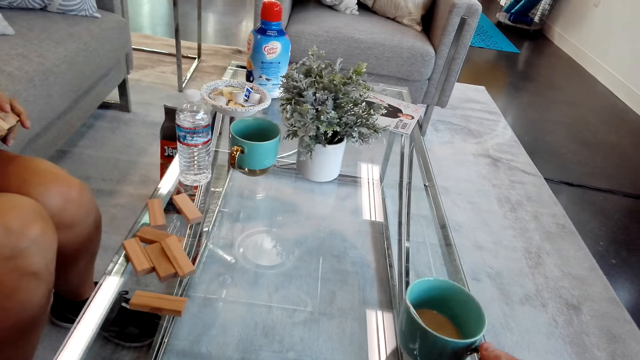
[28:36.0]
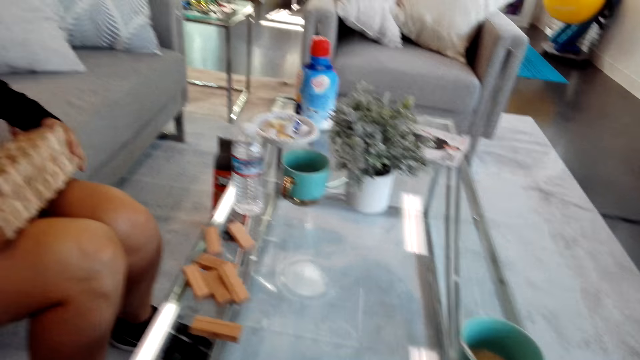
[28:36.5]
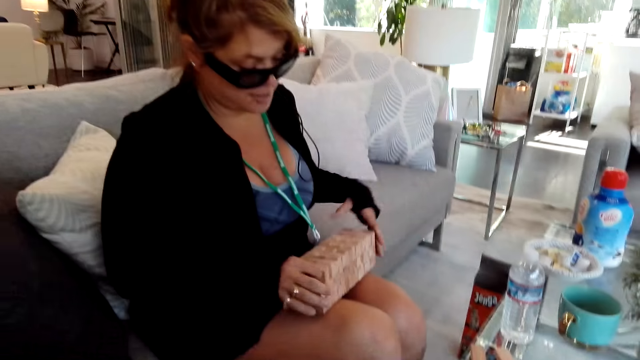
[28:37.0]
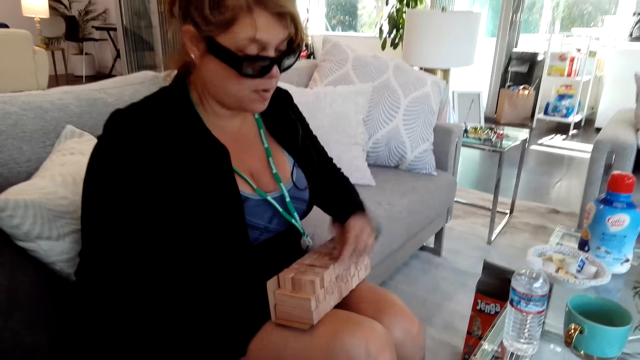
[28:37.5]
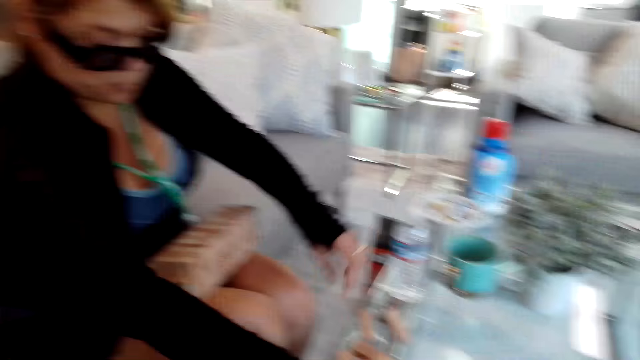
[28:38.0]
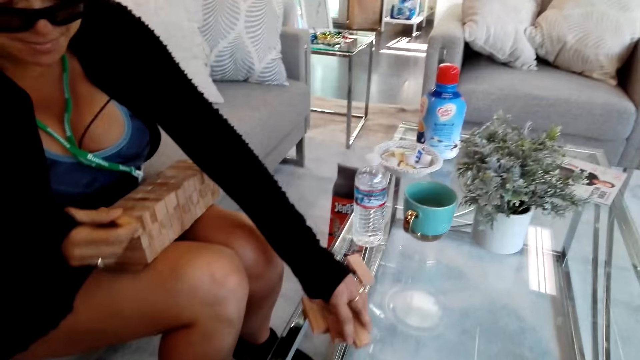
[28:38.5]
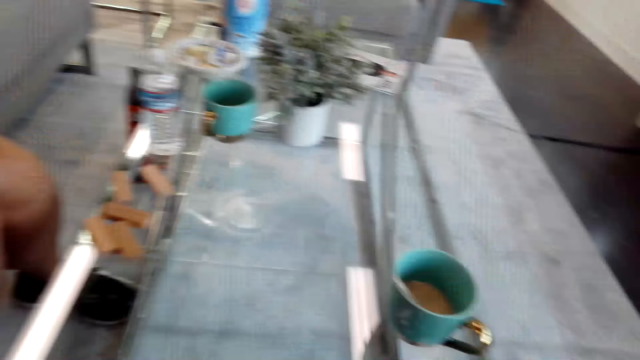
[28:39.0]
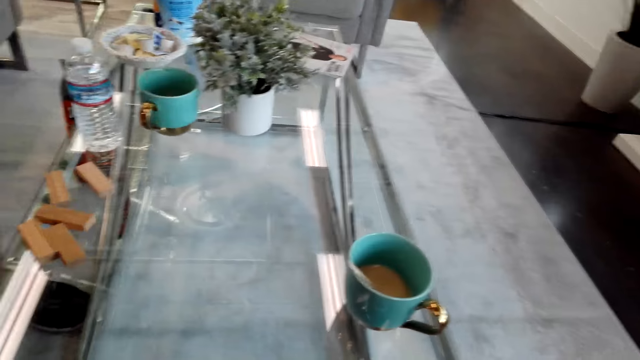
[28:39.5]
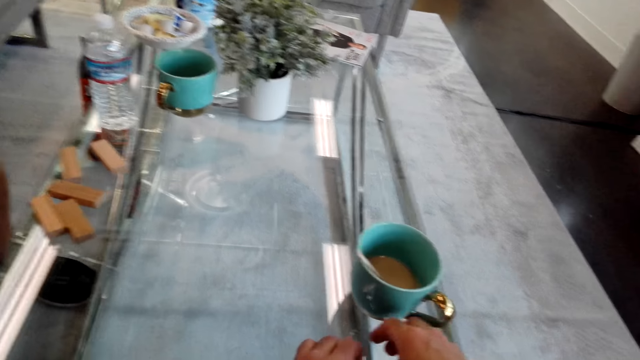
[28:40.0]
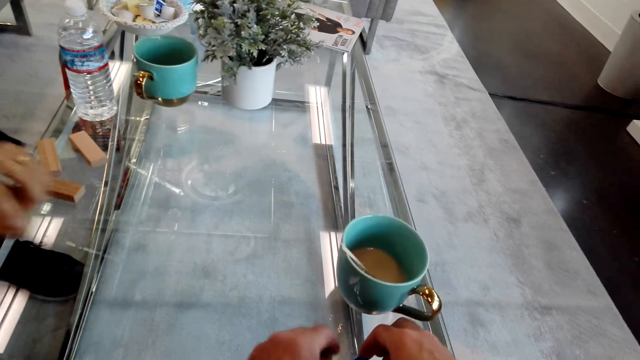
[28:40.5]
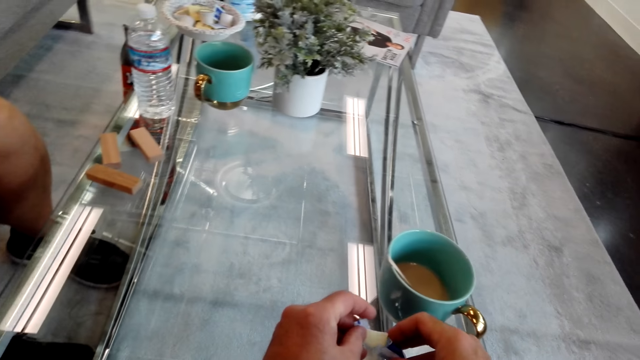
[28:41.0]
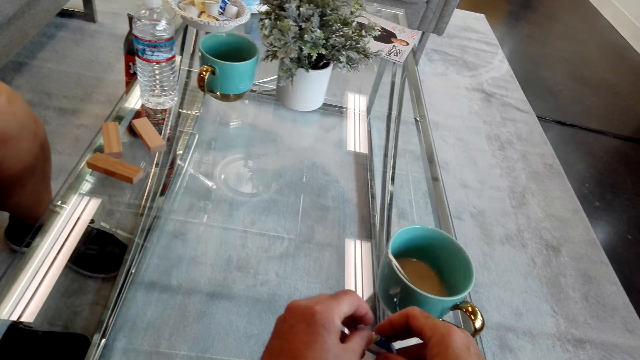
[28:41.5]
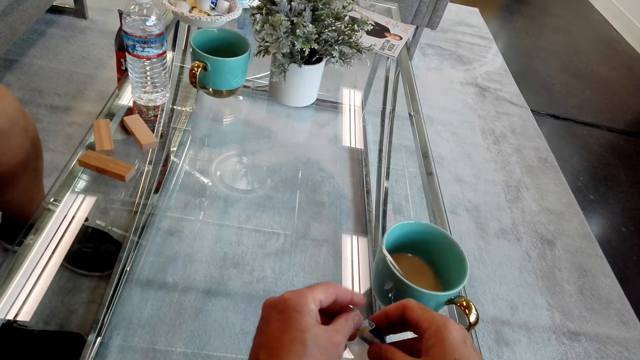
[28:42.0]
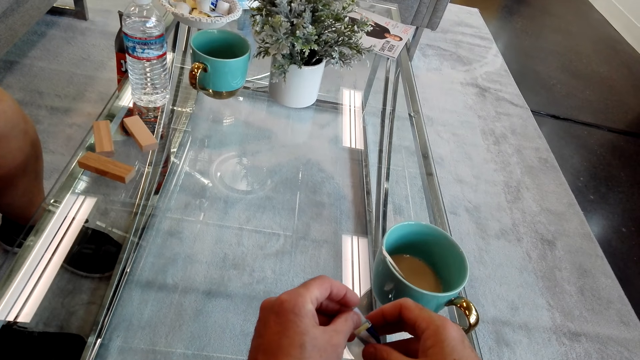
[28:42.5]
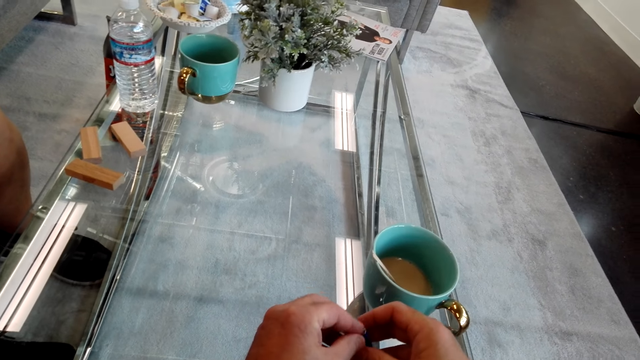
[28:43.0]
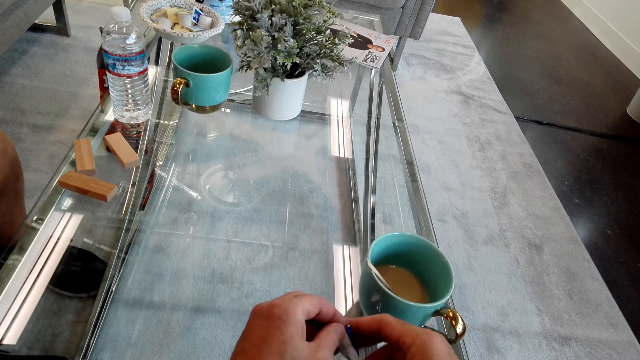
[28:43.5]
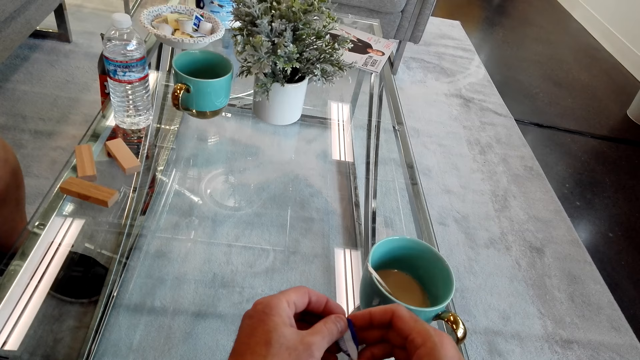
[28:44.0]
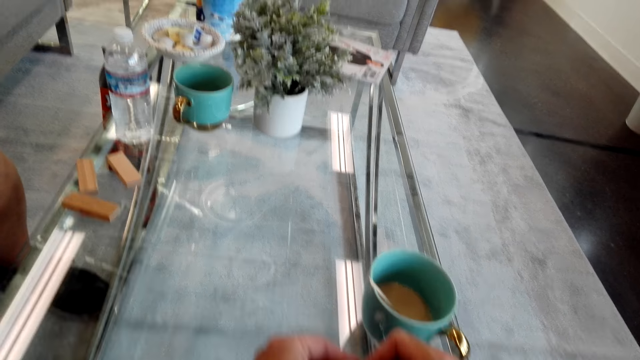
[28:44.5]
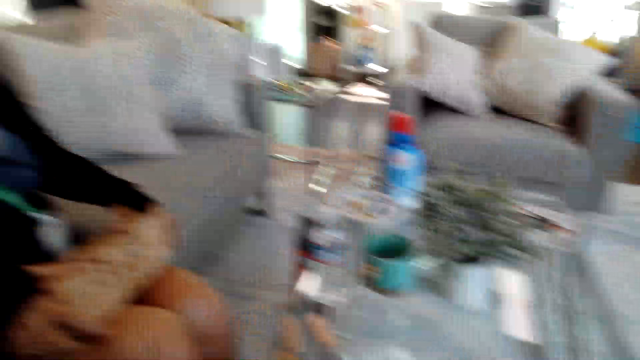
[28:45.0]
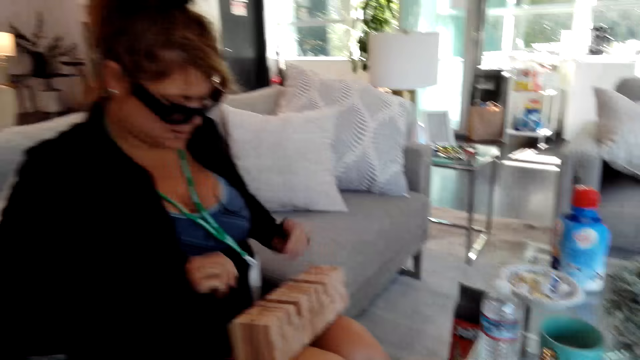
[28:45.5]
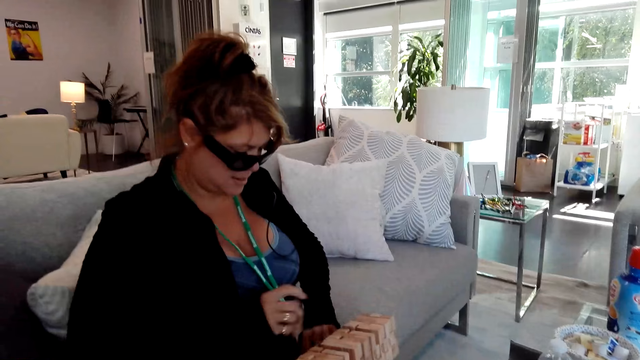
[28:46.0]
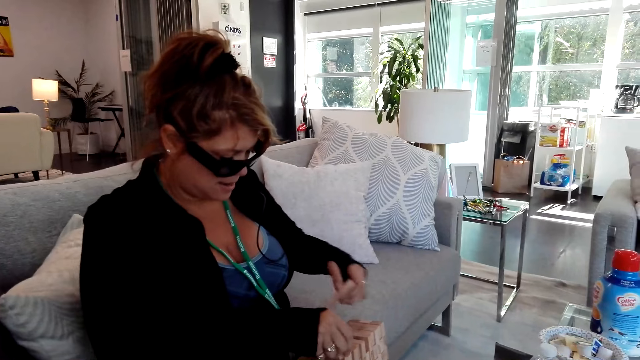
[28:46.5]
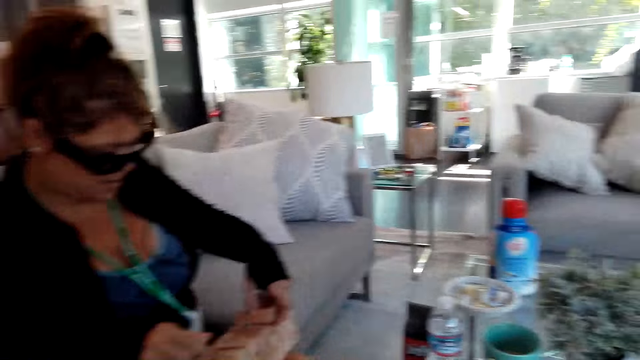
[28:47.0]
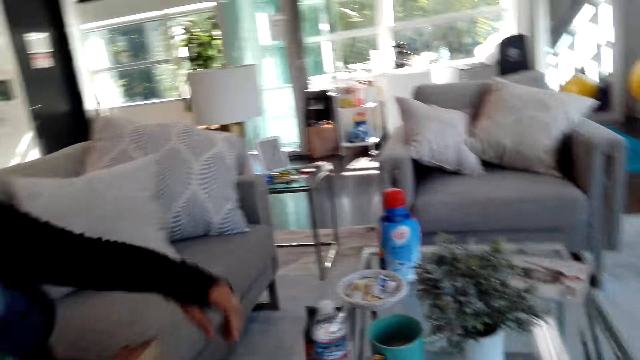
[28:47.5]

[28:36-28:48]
The camera wearer puts the cup on the table. A girl picks up a tumbling tower. The camera wearer holds something. The girl holds the tumbling tower.

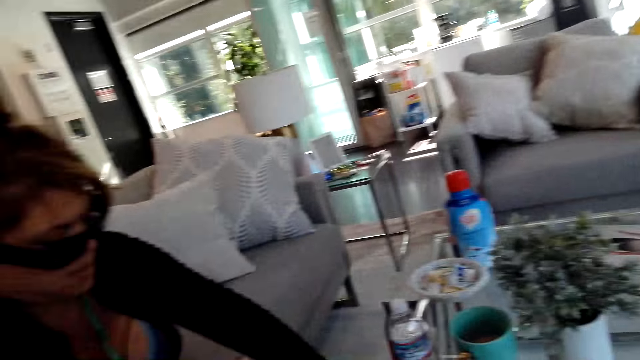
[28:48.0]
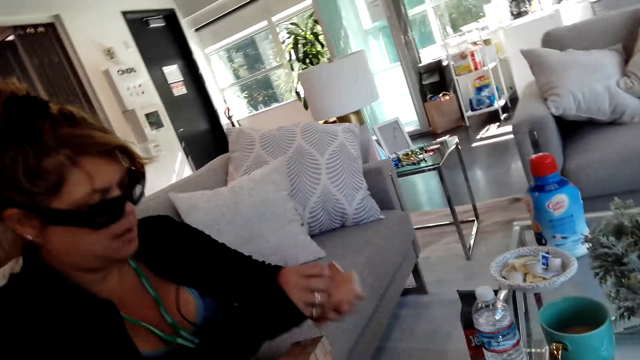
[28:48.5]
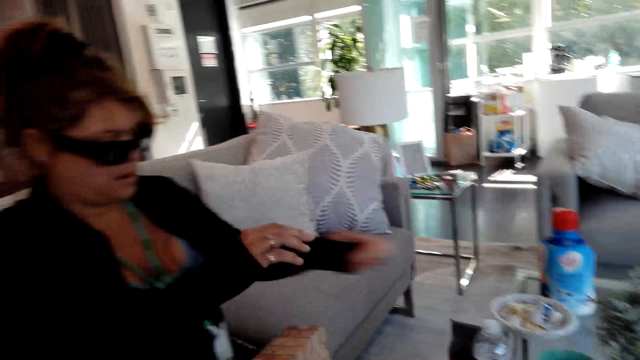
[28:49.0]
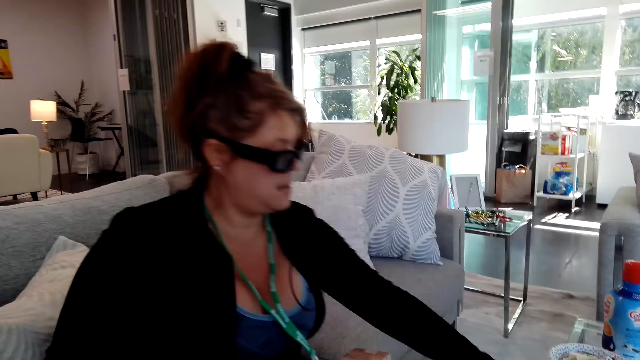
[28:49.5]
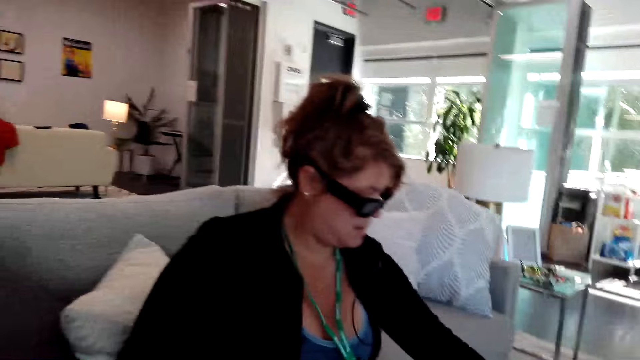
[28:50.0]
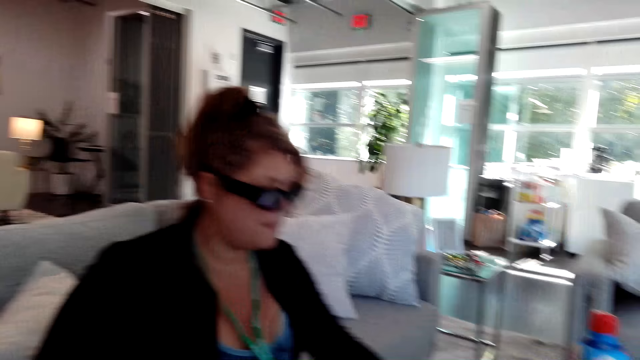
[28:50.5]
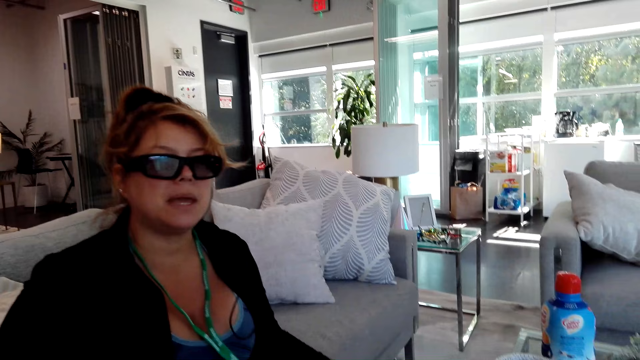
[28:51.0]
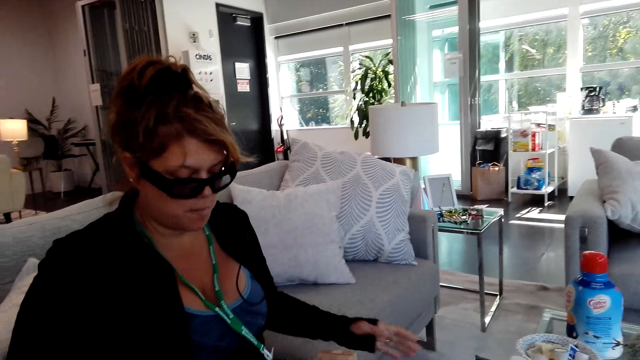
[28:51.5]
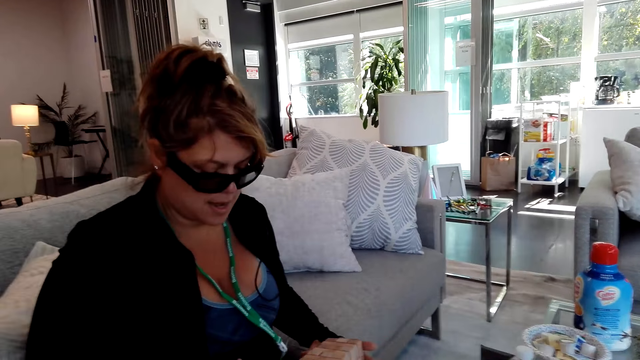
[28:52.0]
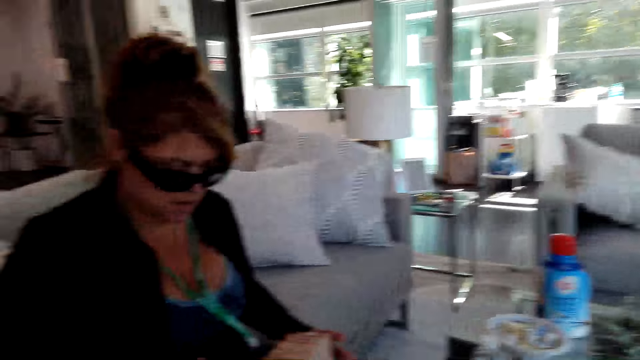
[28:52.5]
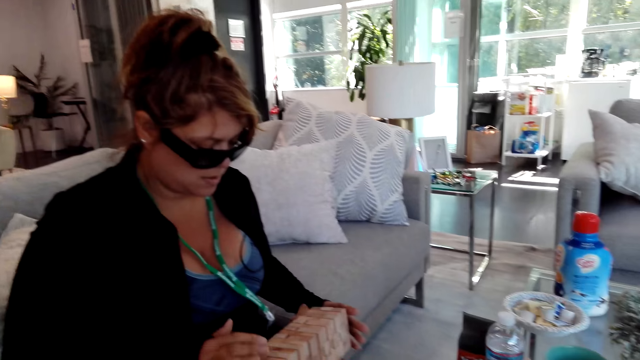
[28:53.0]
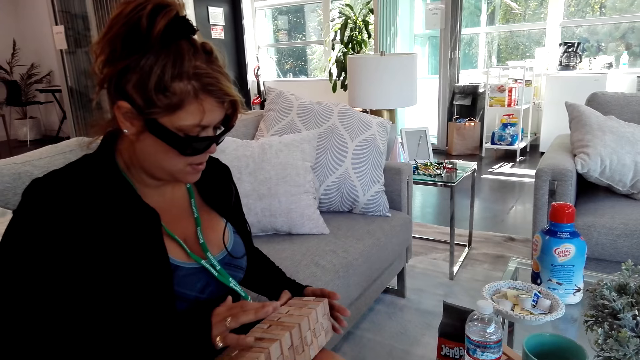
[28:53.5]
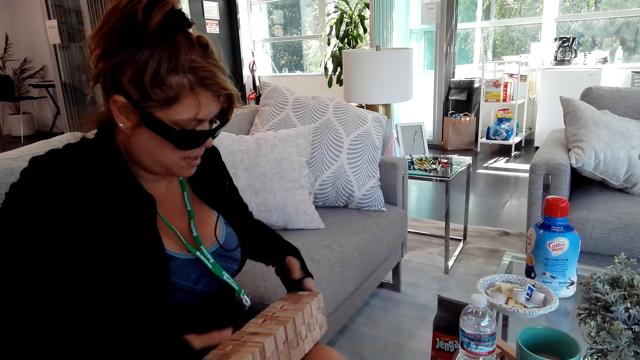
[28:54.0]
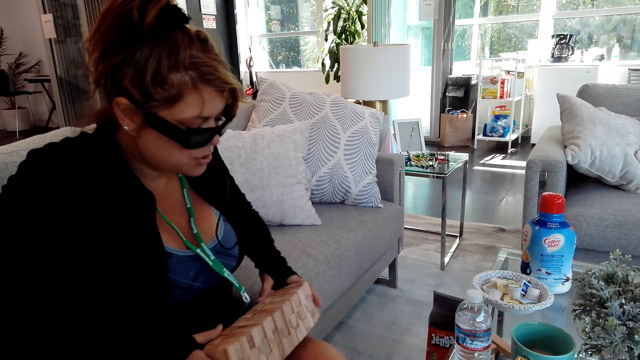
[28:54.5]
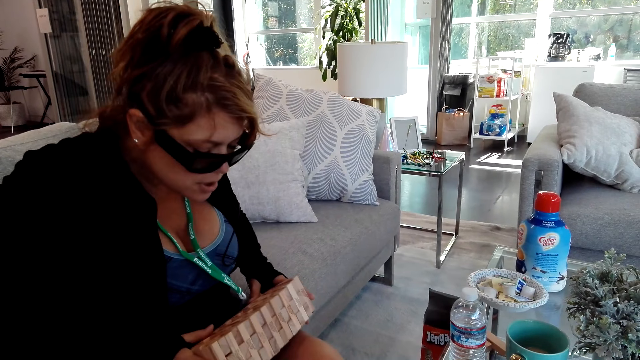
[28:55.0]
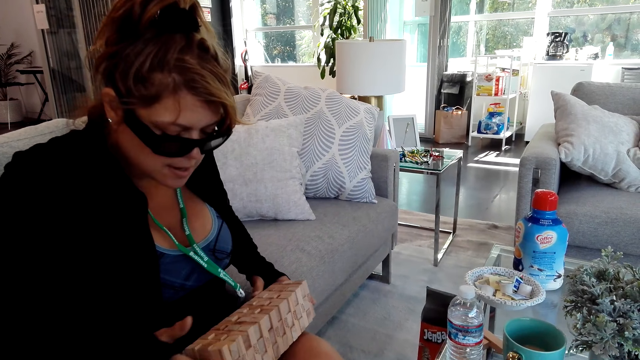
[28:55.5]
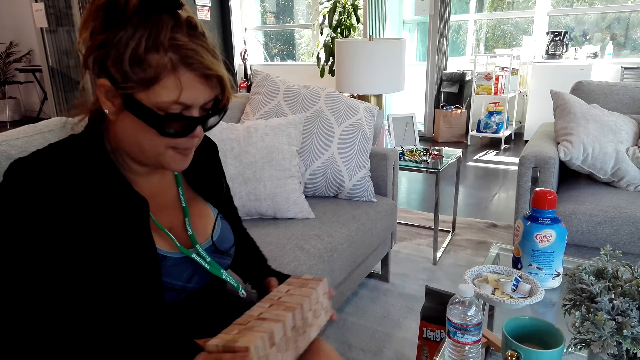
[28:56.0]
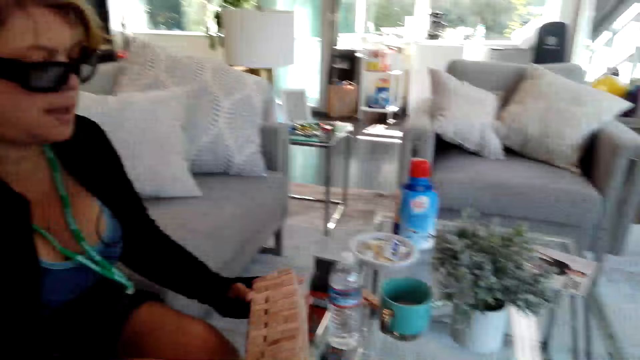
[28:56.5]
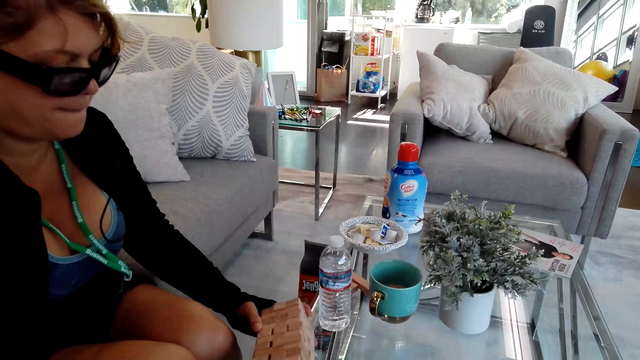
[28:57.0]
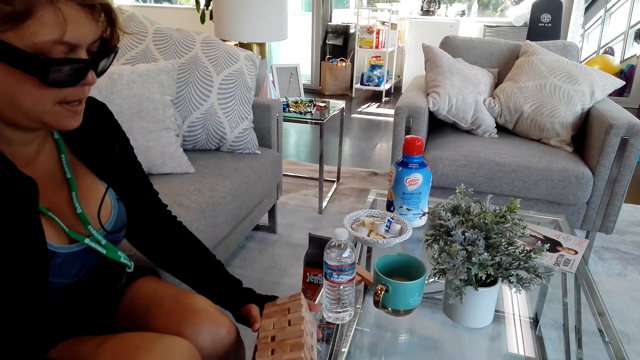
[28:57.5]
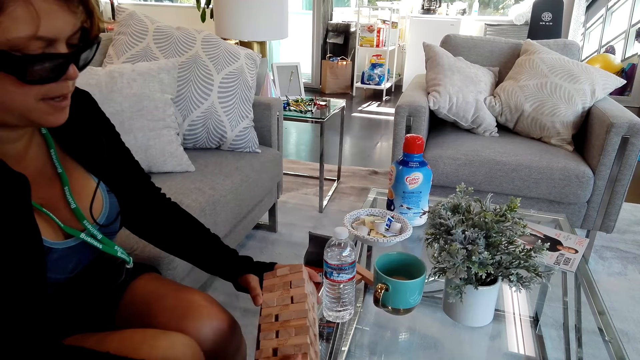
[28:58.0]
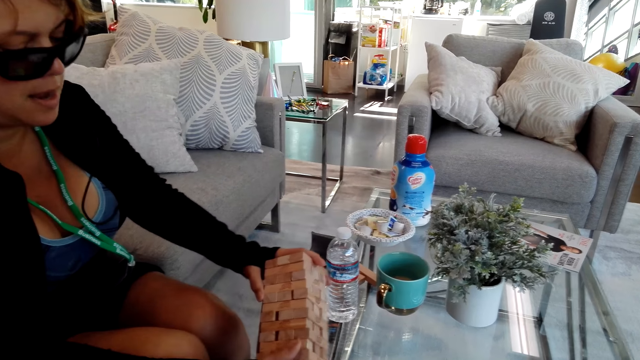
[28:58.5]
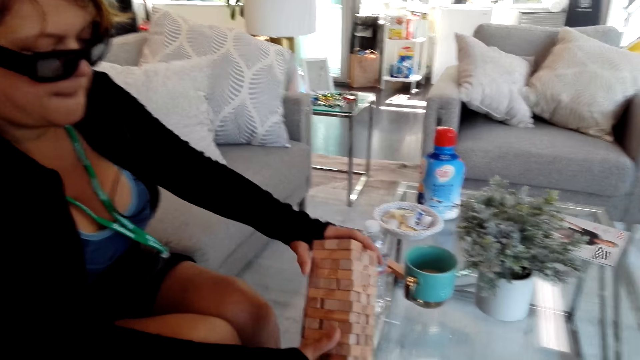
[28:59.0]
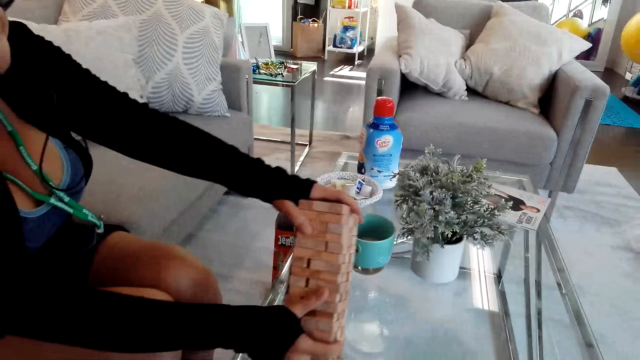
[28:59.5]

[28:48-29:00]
A girl picks up a tumbling tower. The camera wearer talks to the girl. The girl holds the tumbling tower. The girl puts the tumbling tower on the table.
